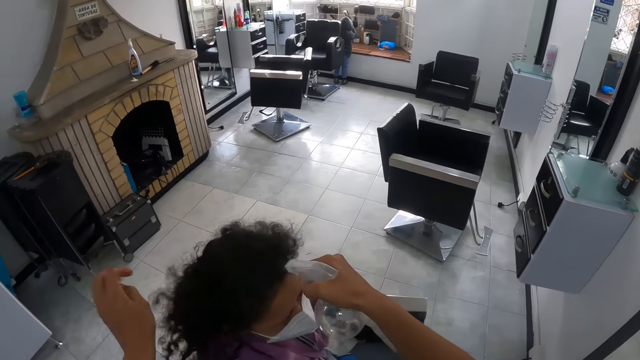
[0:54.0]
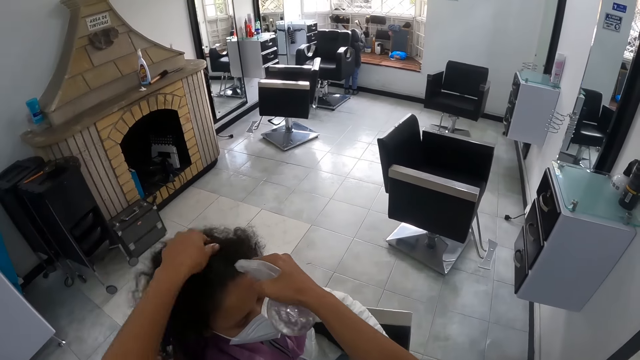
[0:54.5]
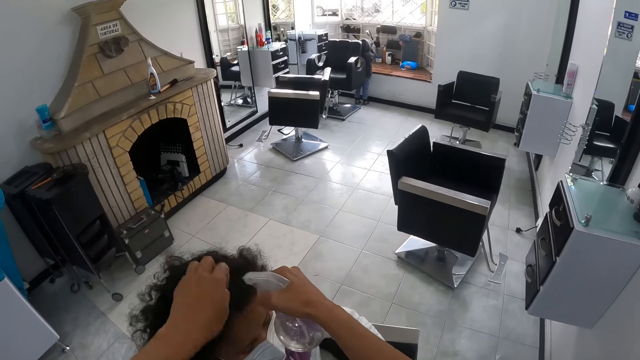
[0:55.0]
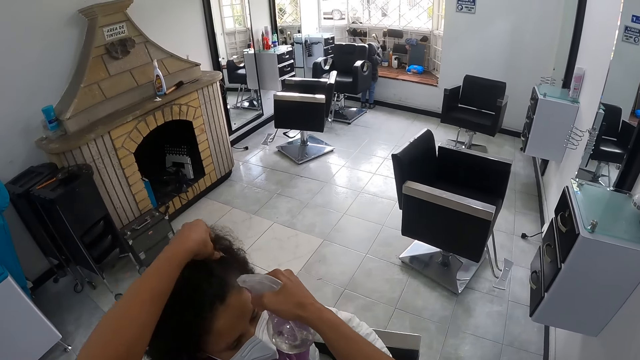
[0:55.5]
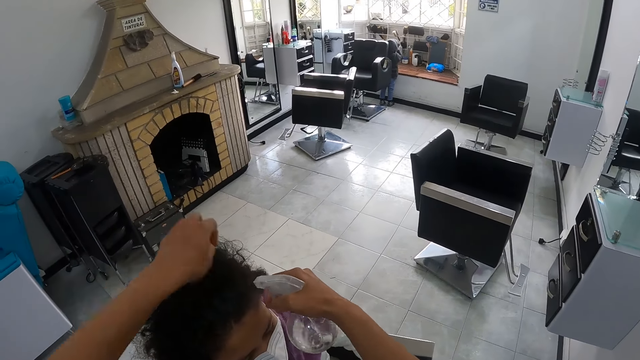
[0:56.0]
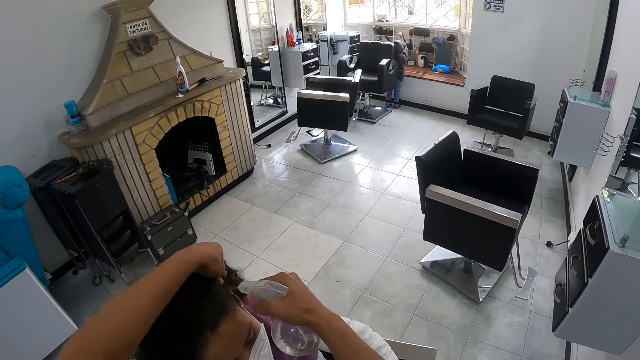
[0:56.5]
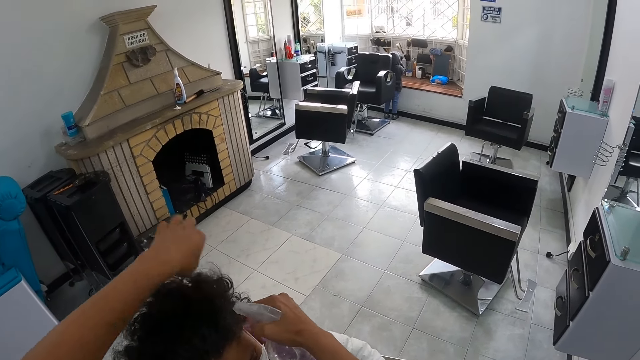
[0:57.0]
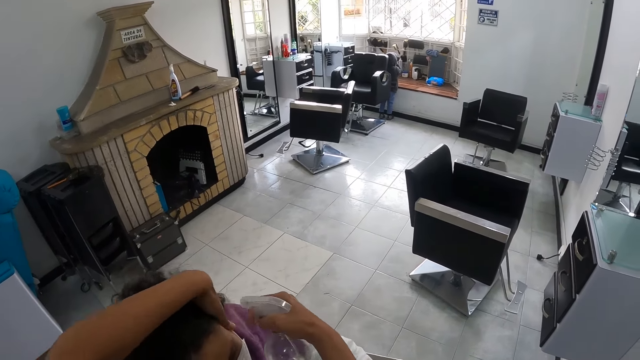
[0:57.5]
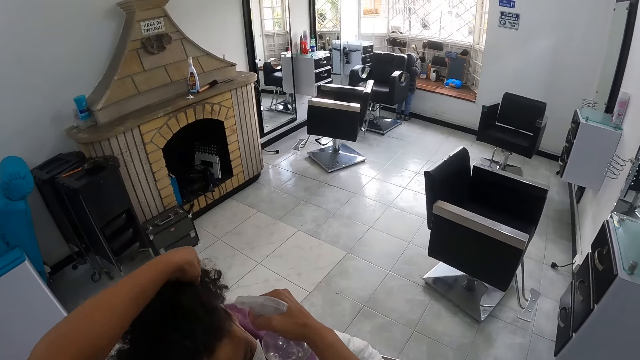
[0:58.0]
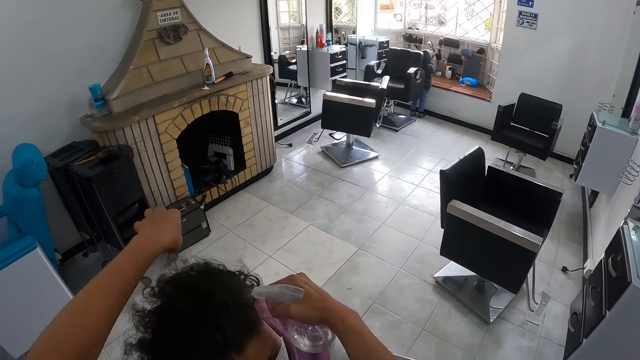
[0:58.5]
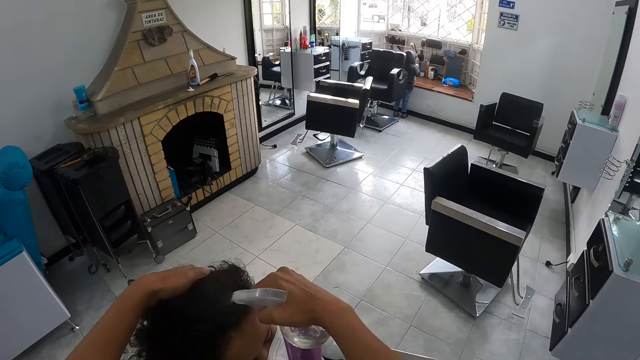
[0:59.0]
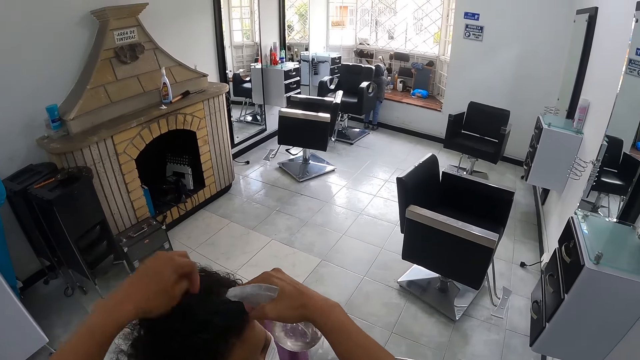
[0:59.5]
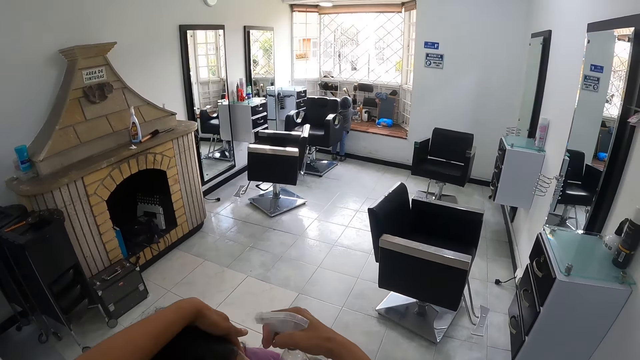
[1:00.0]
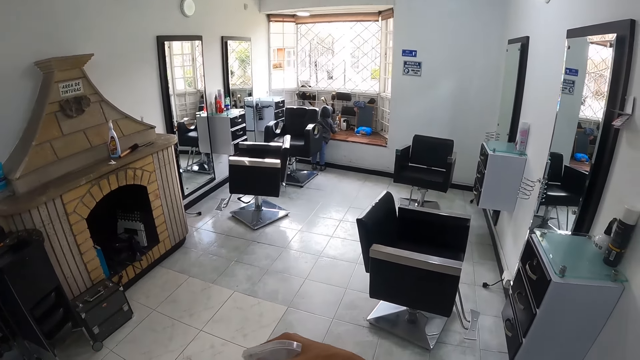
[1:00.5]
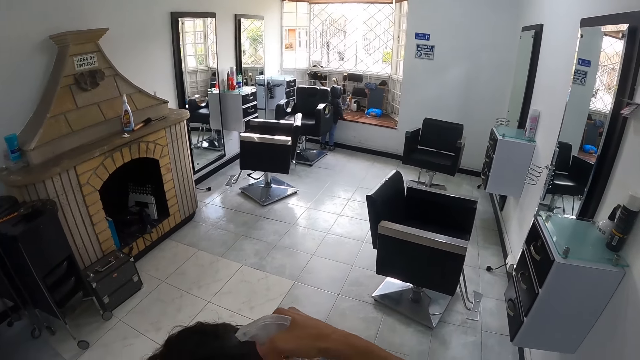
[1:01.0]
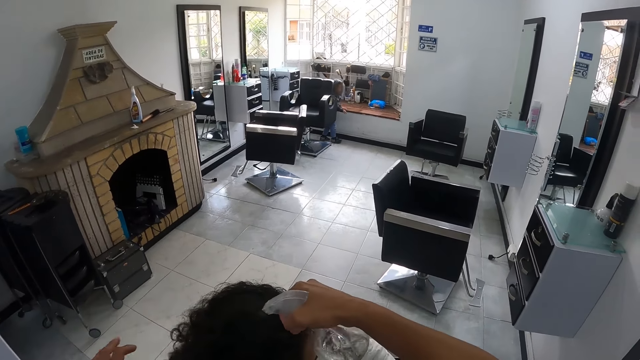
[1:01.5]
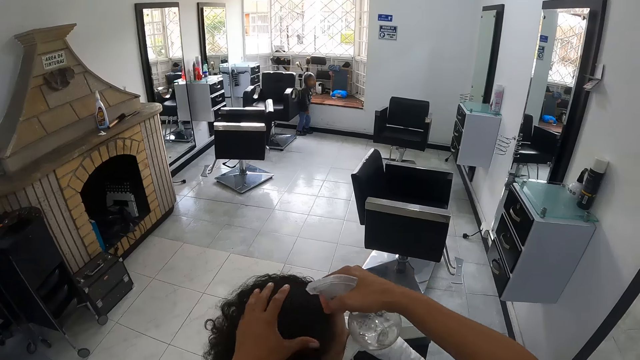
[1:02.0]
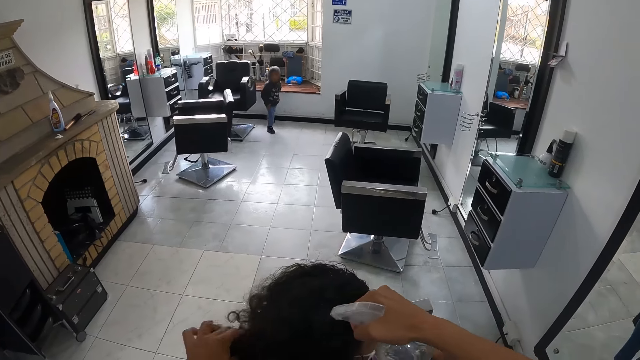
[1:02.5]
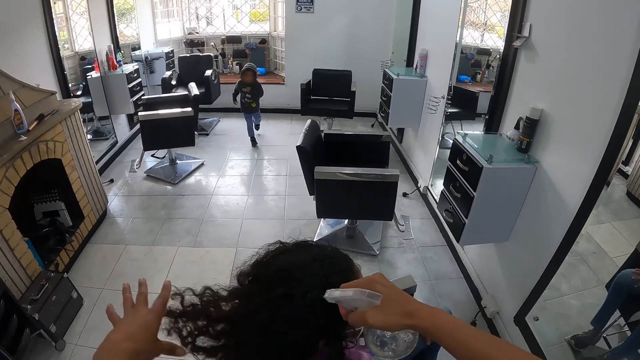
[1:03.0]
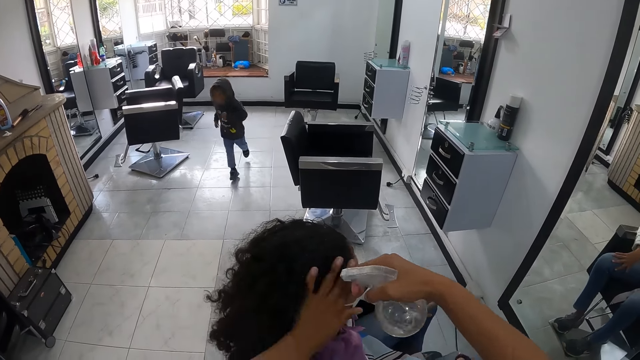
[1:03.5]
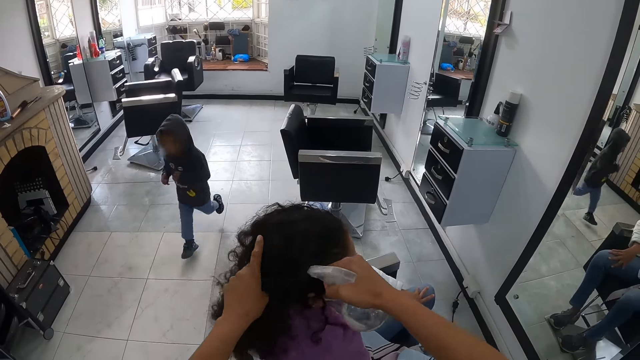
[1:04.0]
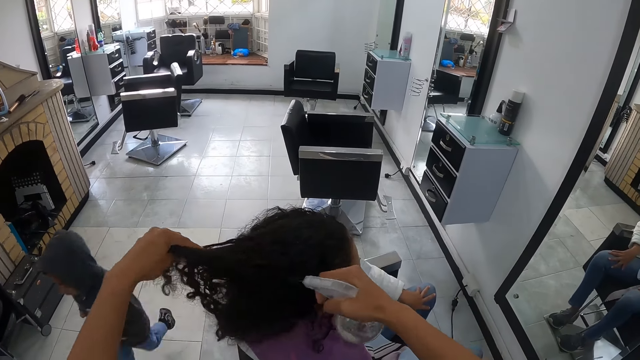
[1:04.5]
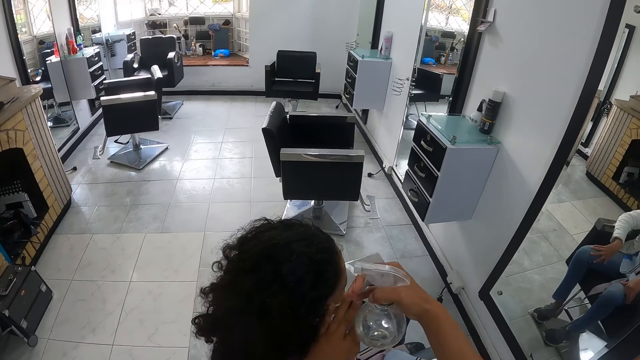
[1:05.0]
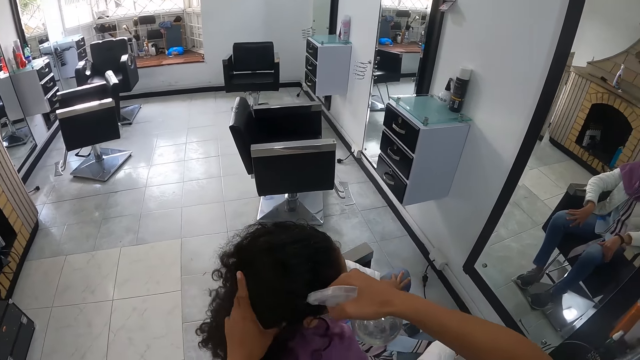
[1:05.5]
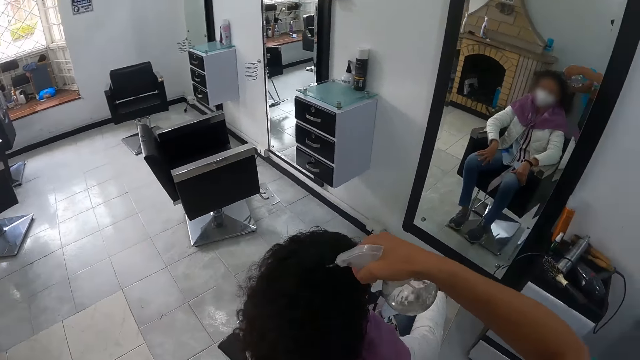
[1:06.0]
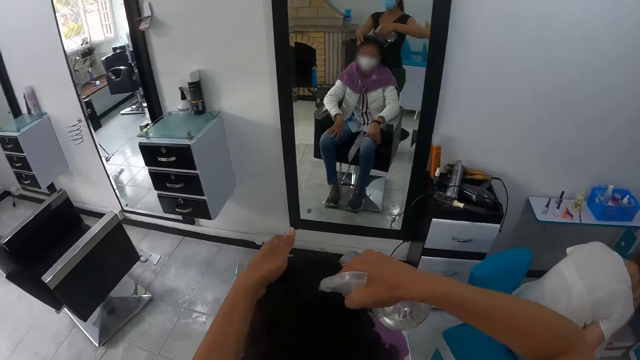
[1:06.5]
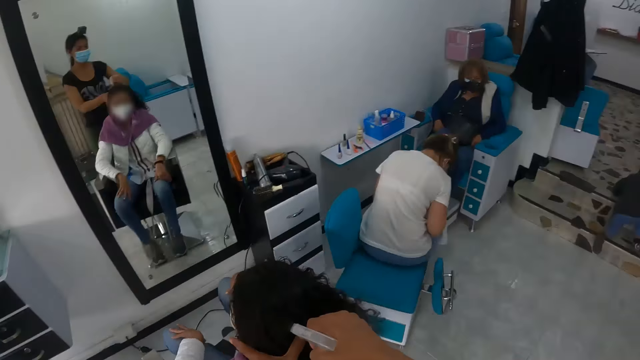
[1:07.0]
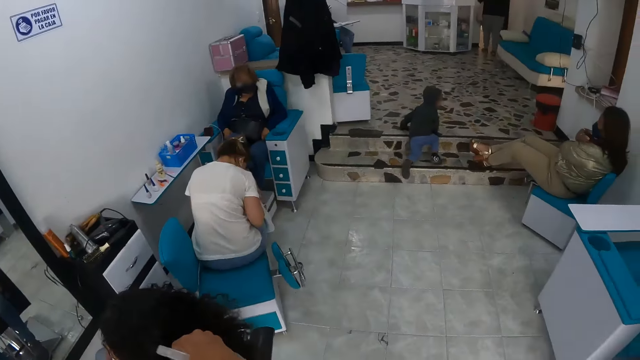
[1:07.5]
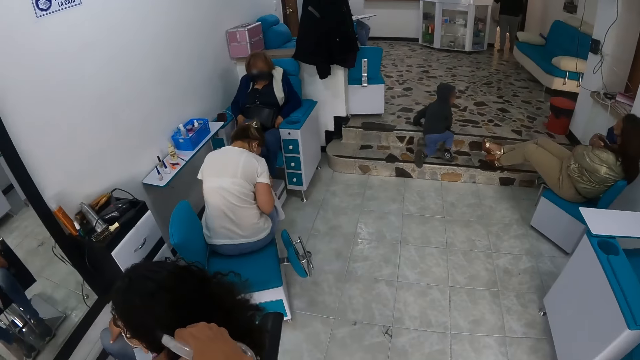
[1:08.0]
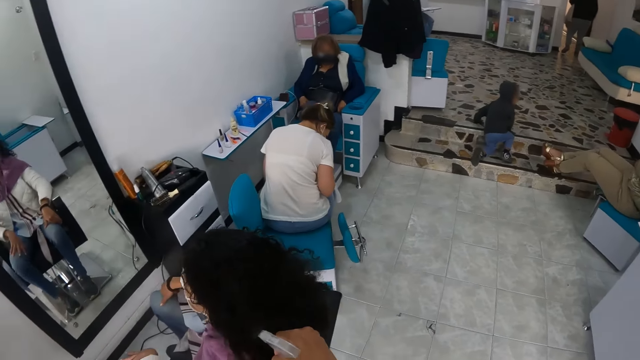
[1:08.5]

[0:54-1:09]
The baby runs past the camera wearer.

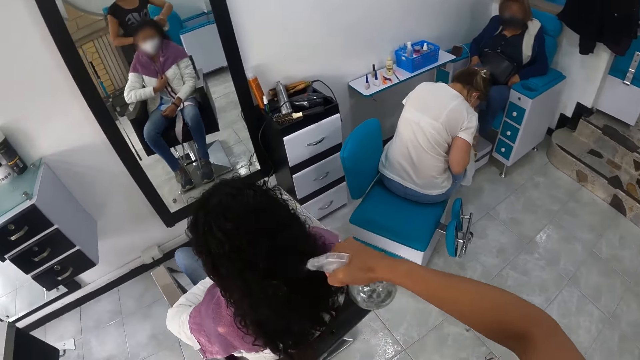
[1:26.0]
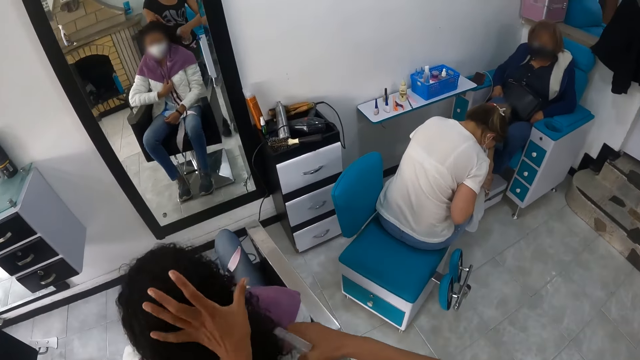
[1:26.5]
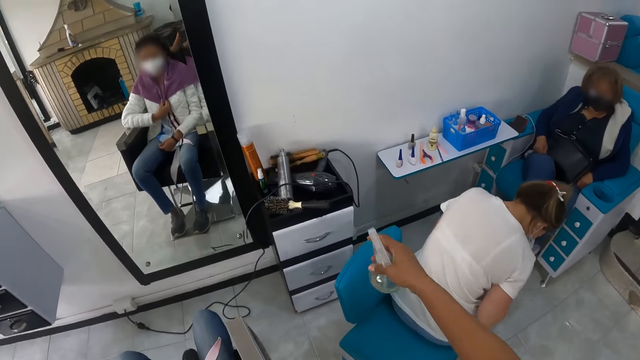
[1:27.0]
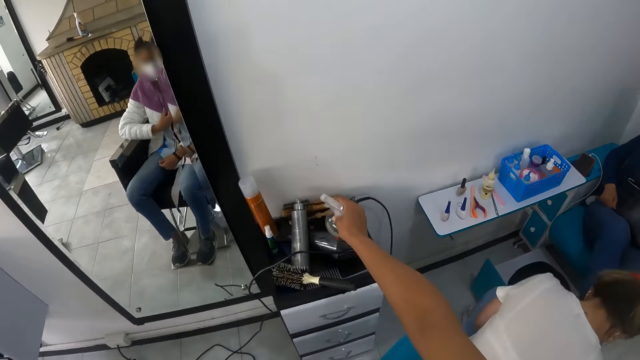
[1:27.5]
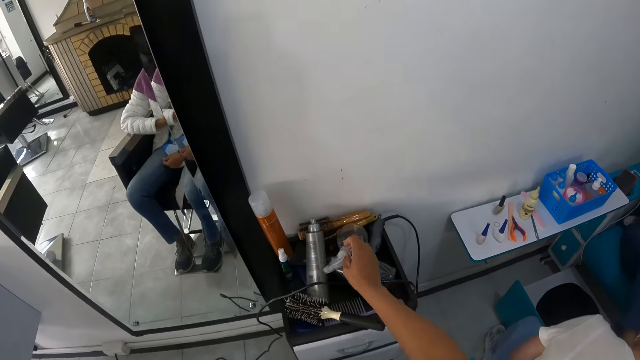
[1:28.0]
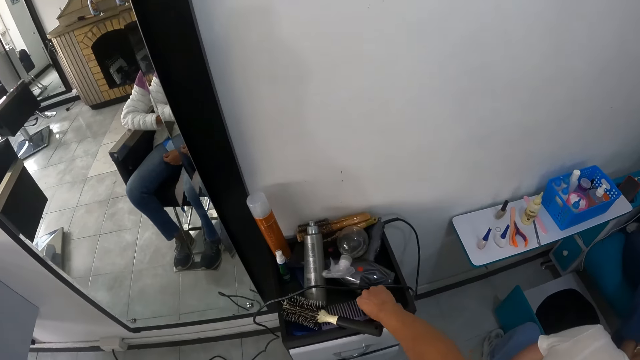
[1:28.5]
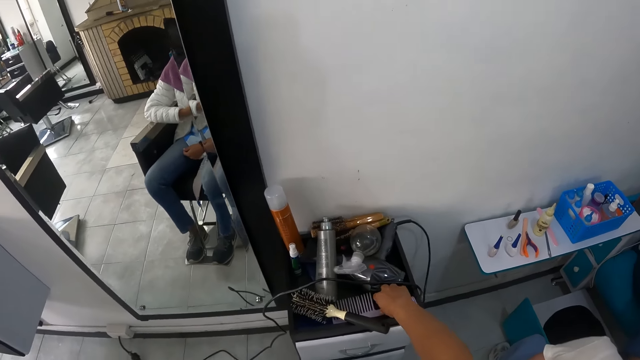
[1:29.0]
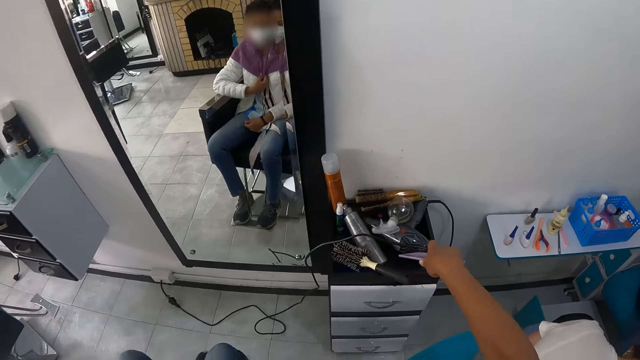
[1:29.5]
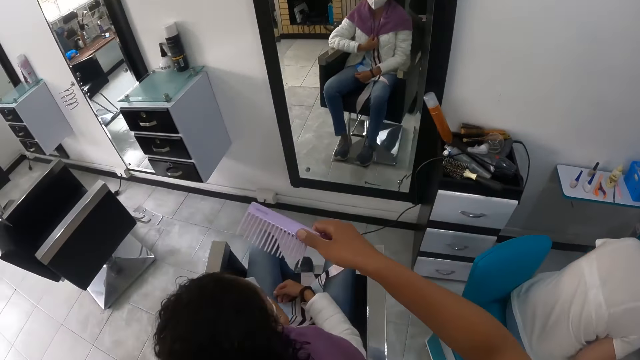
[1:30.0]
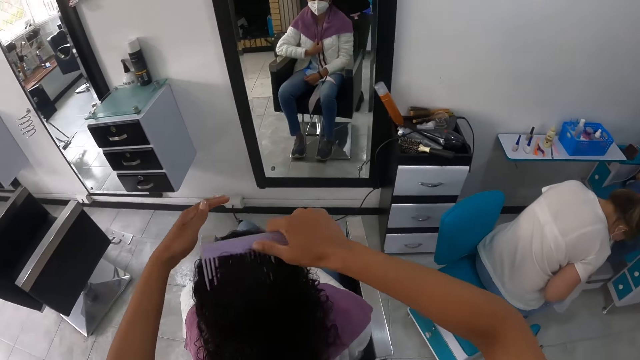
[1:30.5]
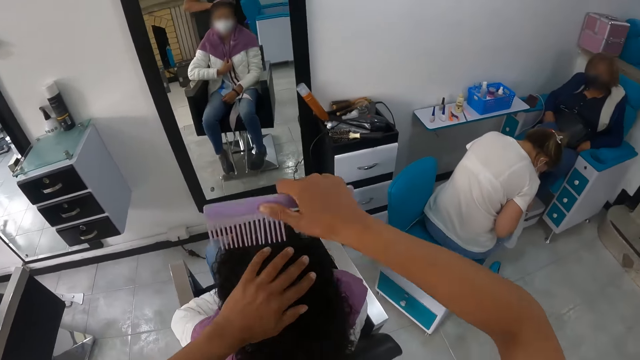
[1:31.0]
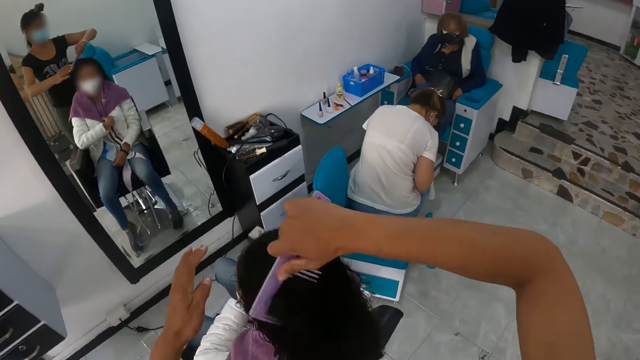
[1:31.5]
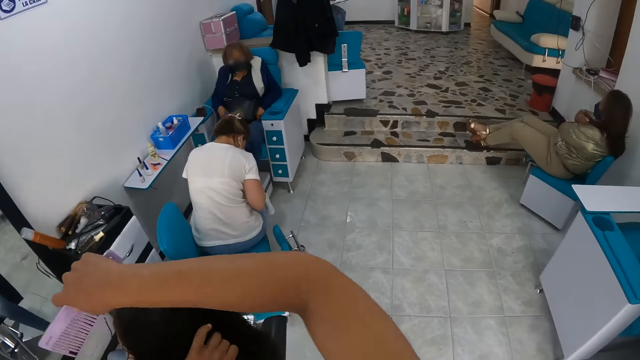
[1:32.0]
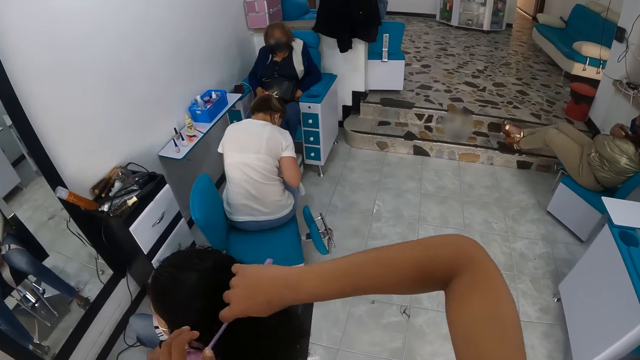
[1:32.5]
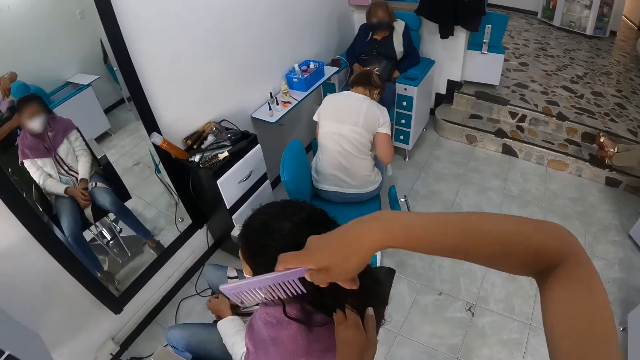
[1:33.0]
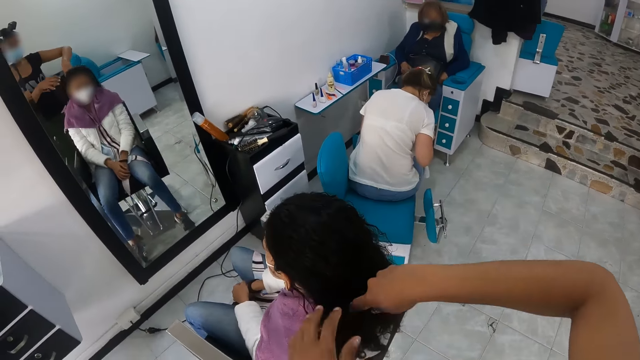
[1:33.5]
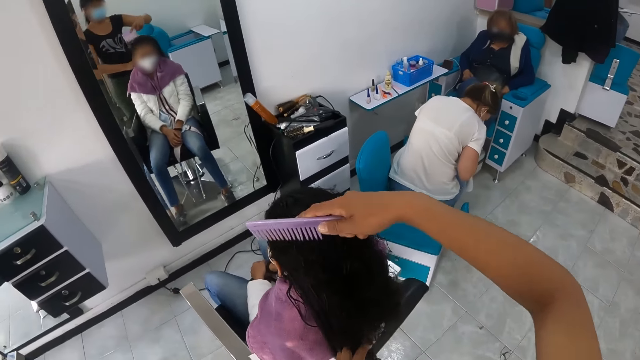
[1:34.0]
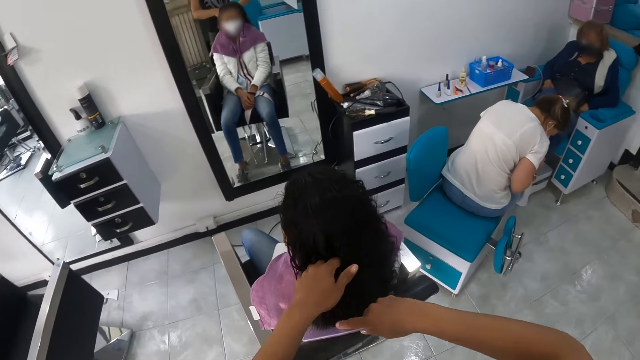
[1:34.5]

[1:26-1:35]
The camera wearer drops the spray bottle on the wooden salon trolley with her right hand. She picks up a comb from the wooden salon trolley with her right hand. She combs the hair of the woman with the comb in her right hand. She adjusts the hair of the woman with her left hand.
